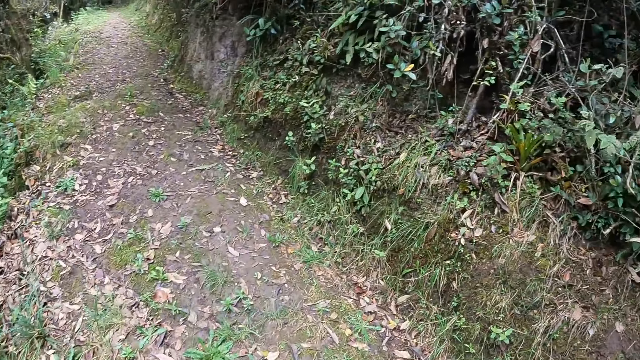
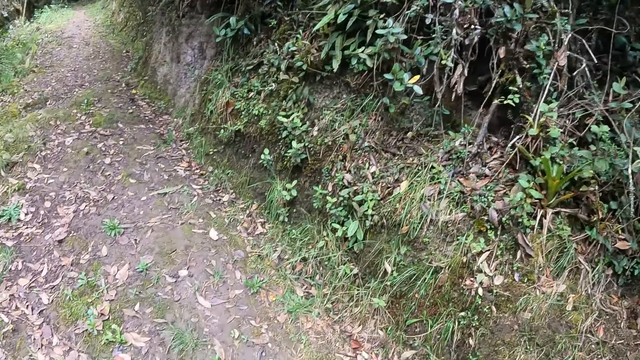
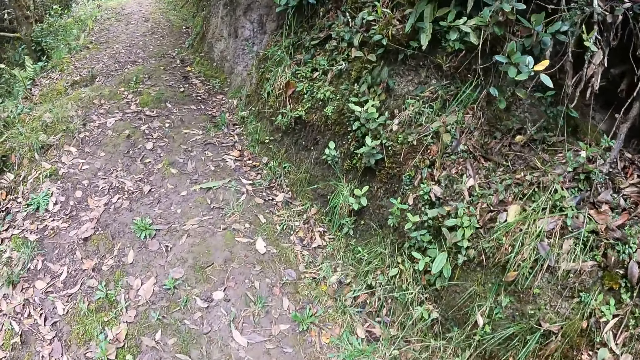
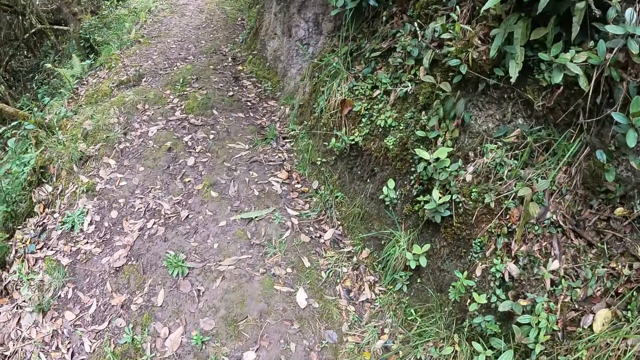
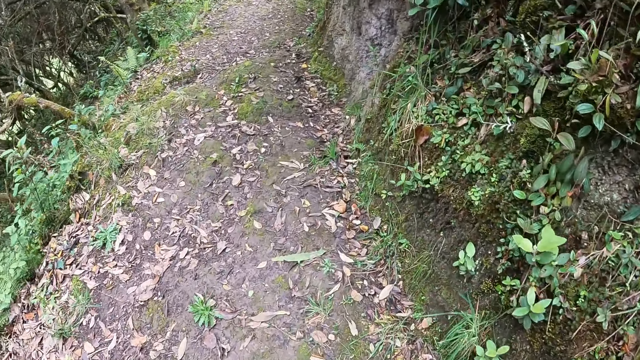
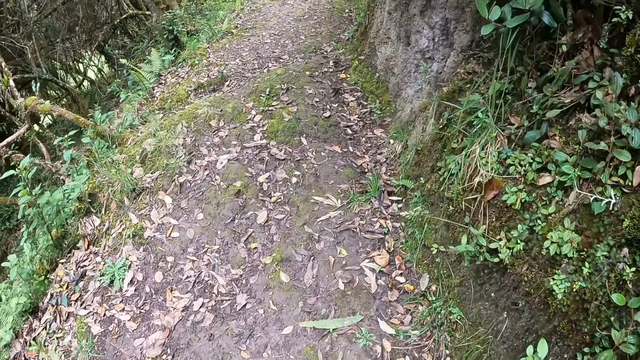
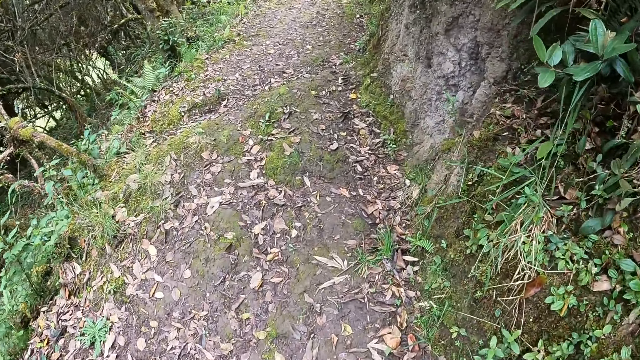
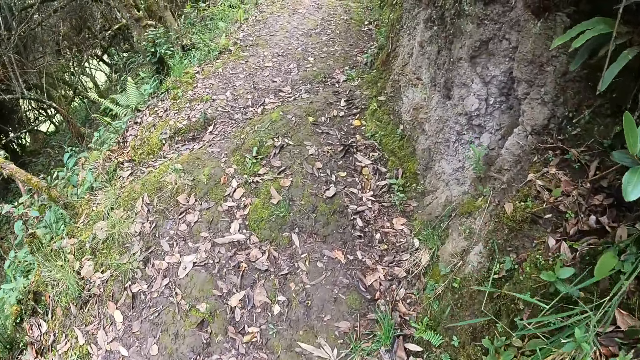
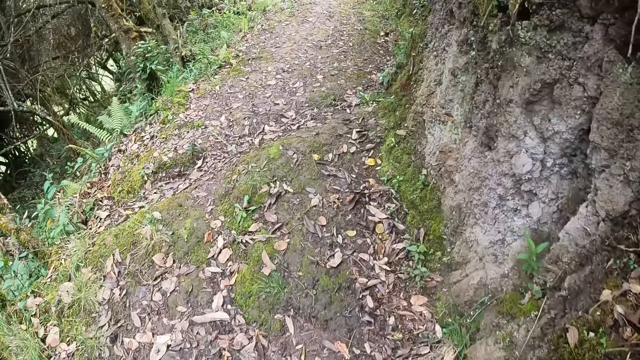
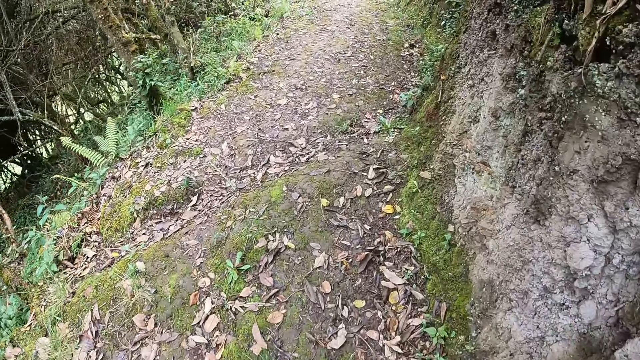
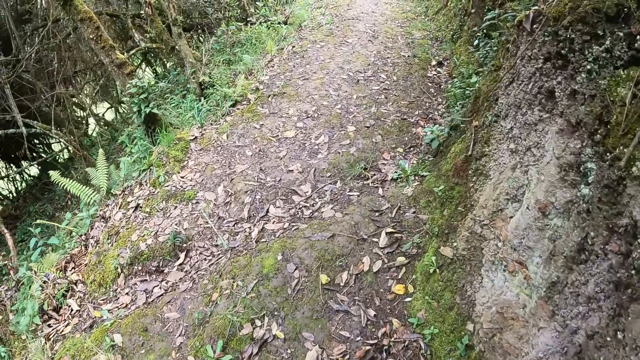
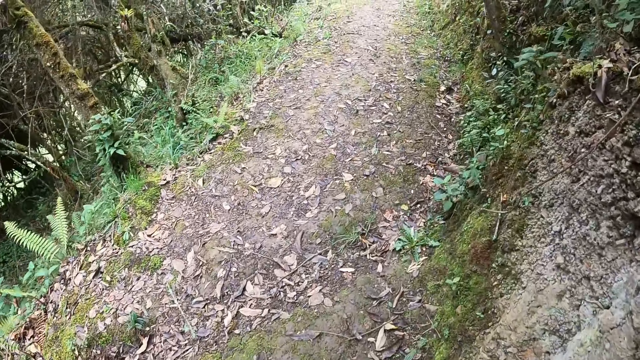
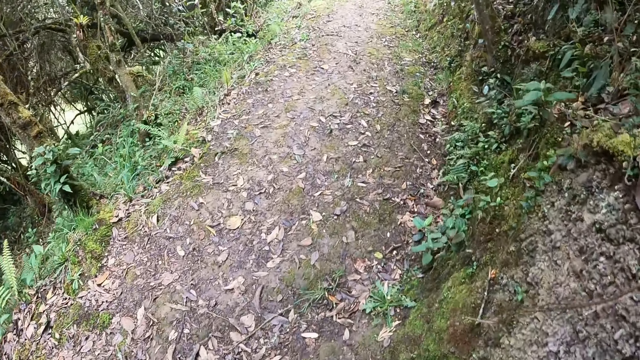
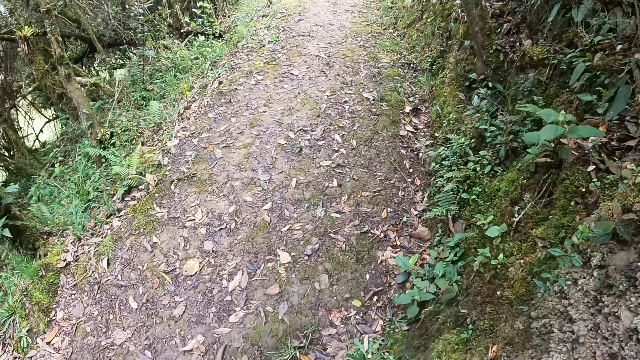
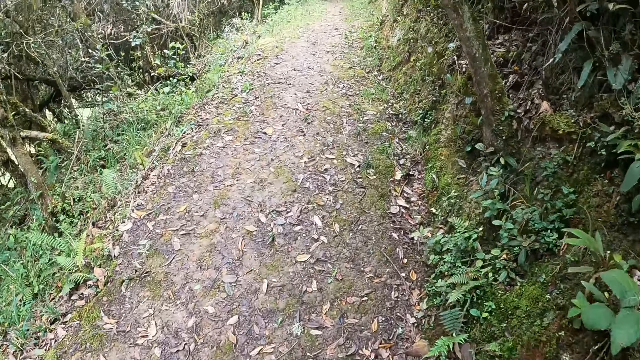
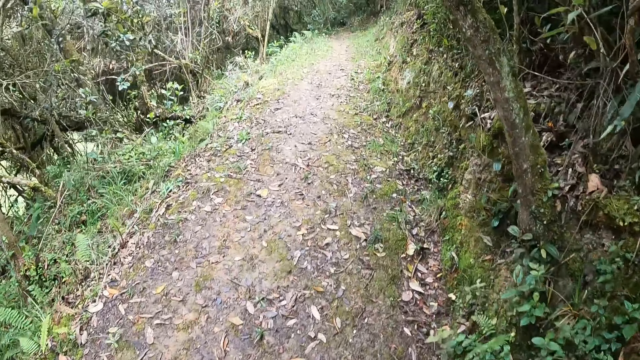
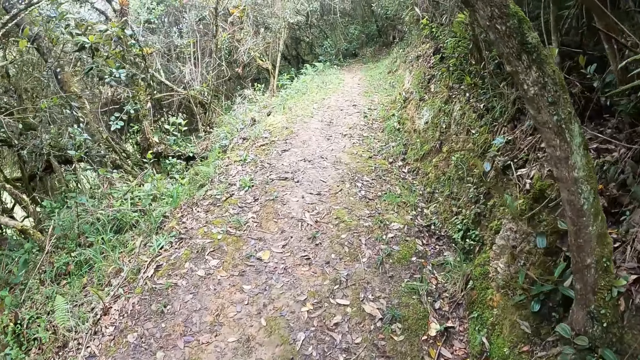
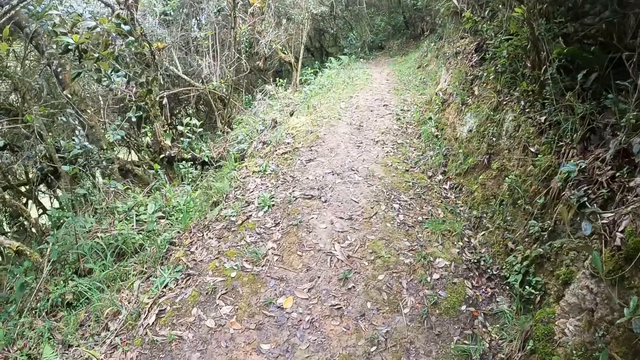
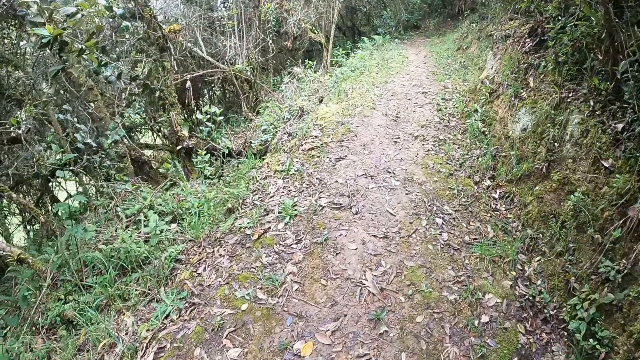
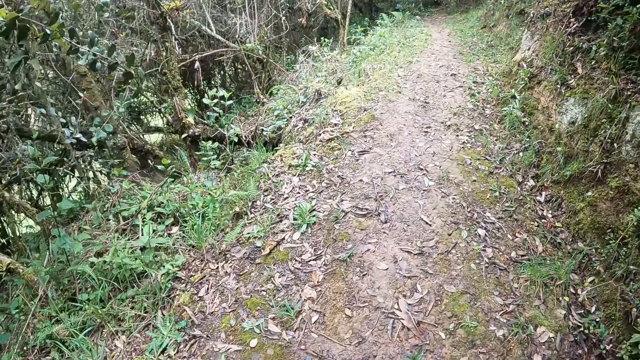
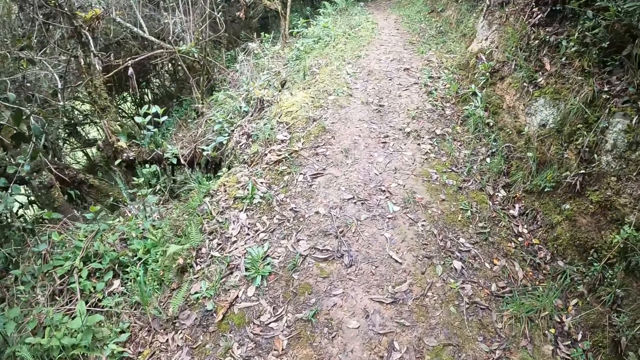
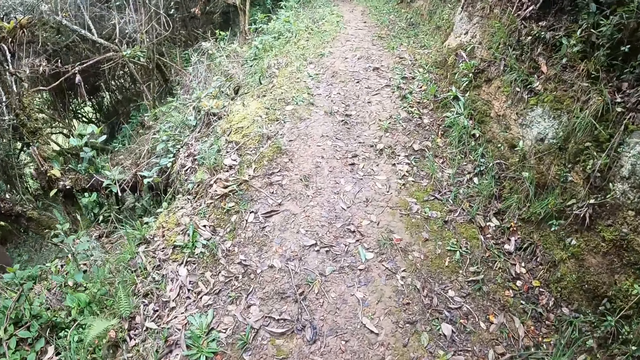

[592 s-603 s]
The camera wearer walks along the pathway.

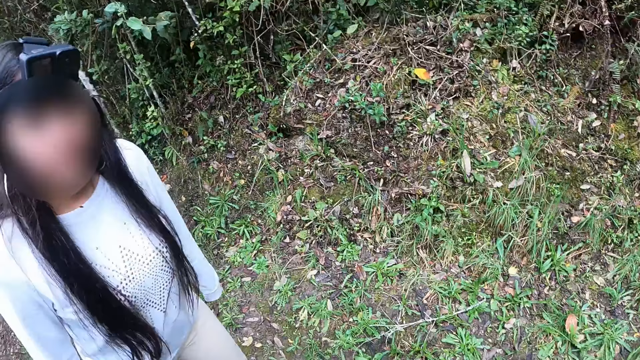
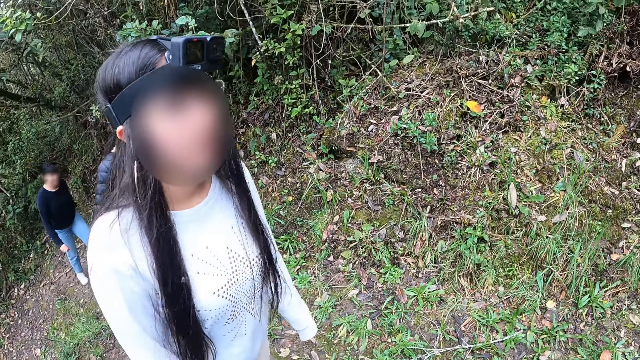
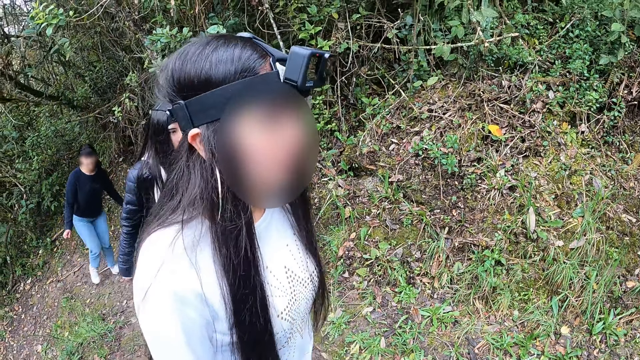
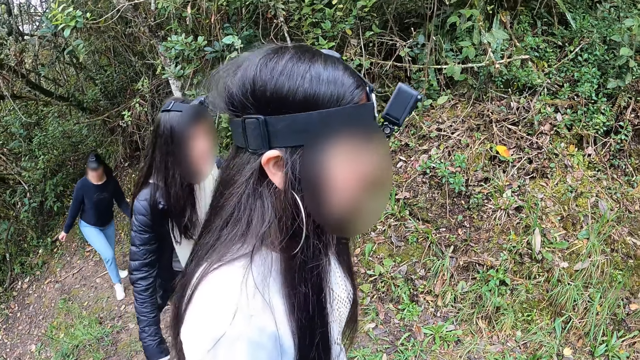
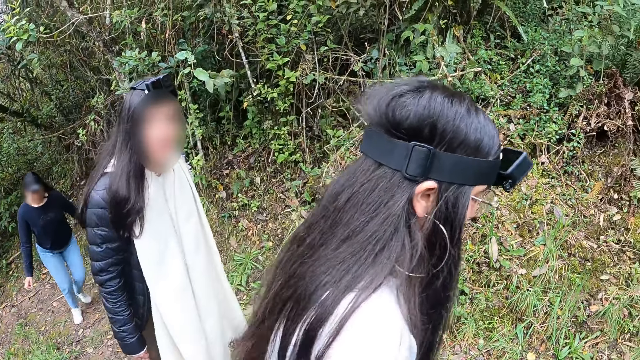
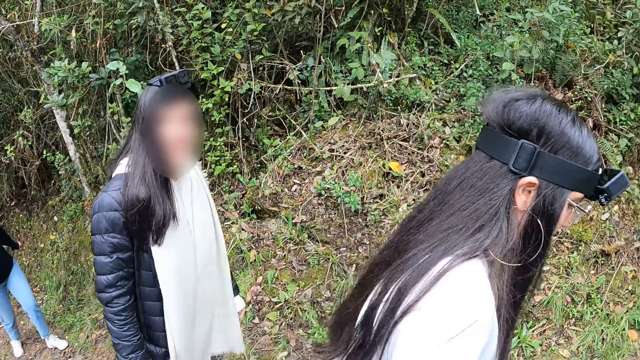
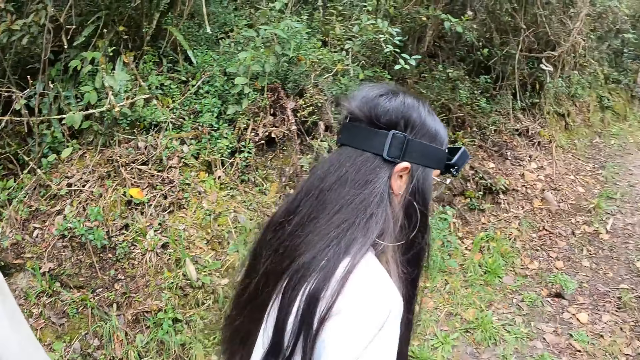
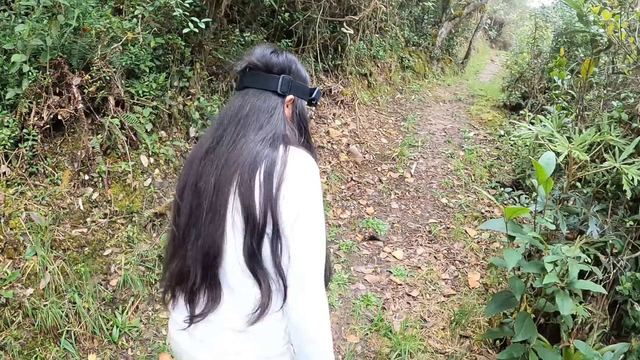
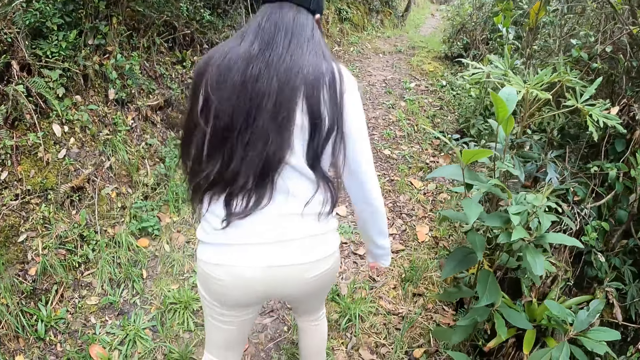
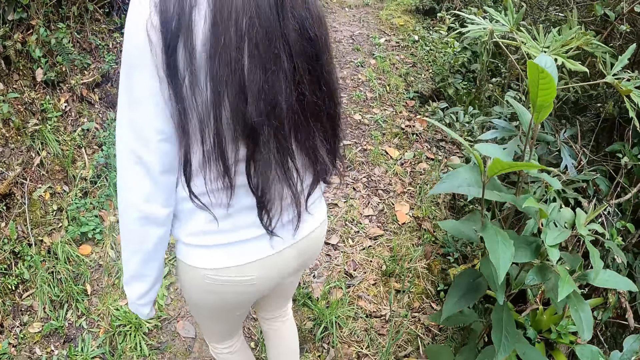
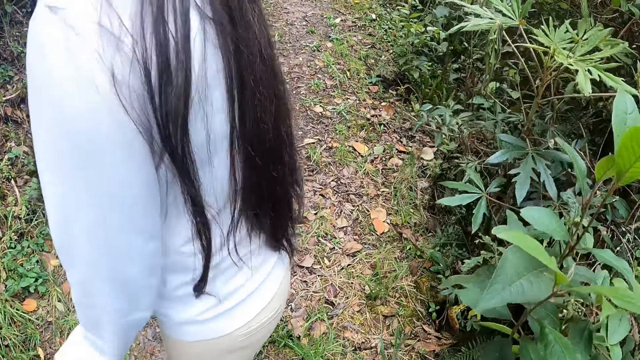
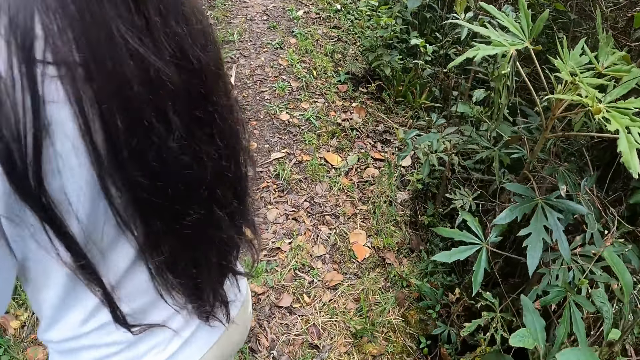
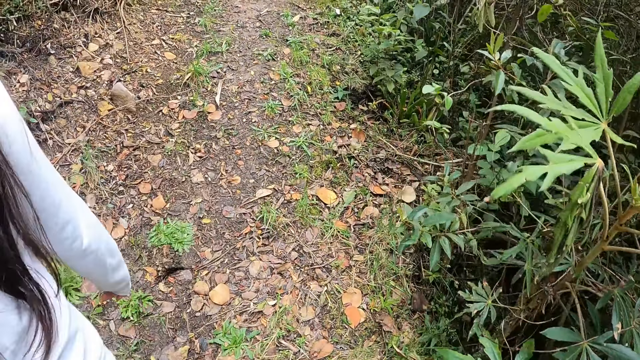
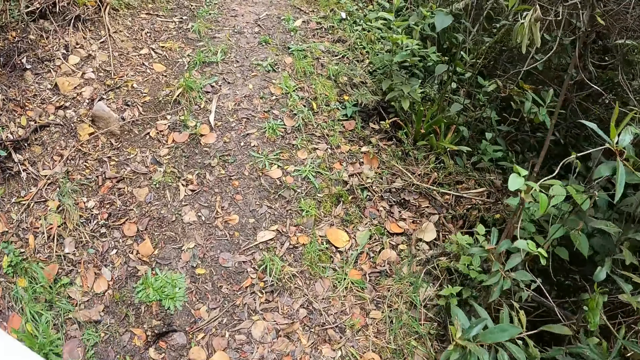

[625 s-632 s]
The camera wearer looks to the back.

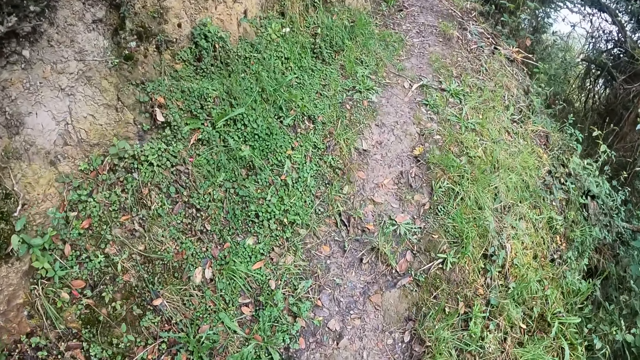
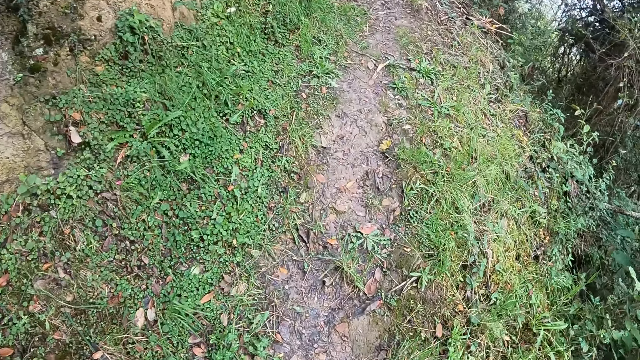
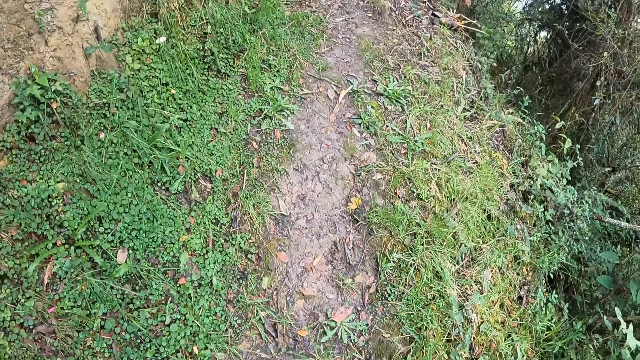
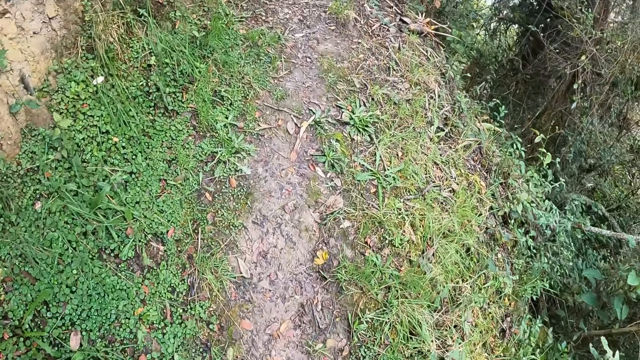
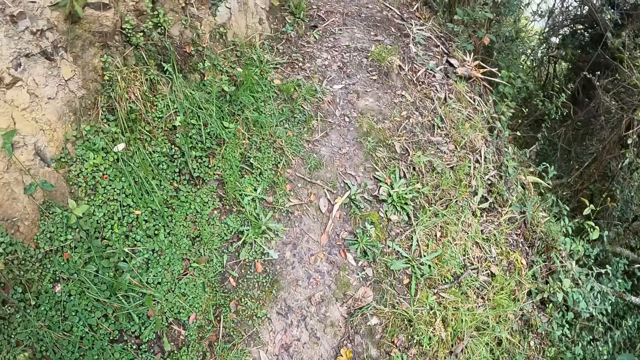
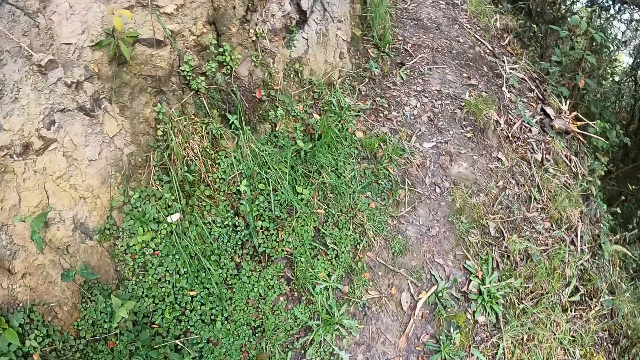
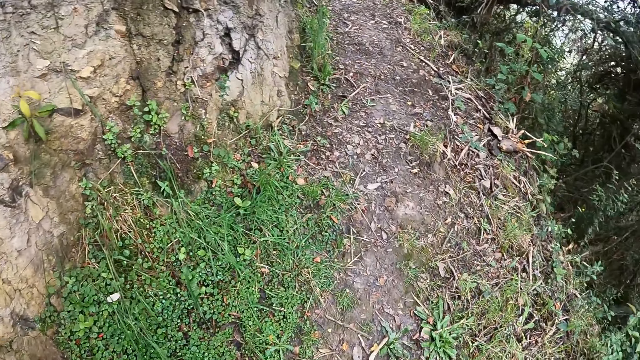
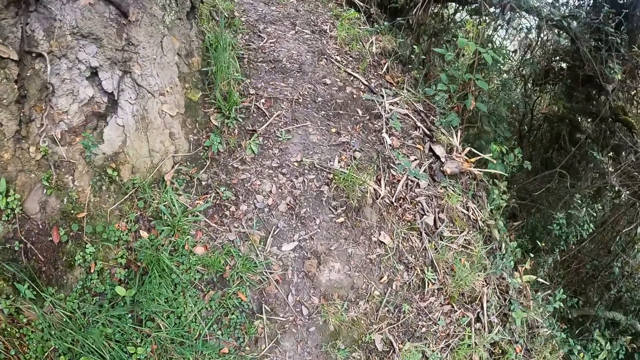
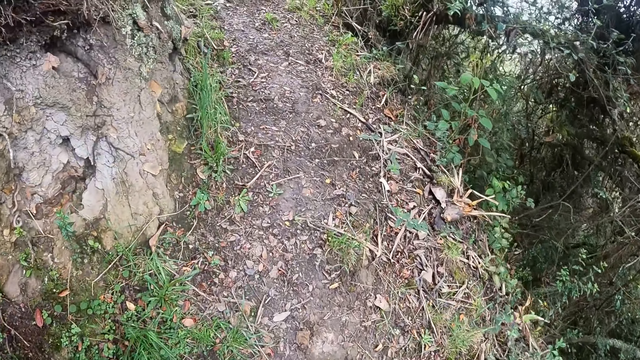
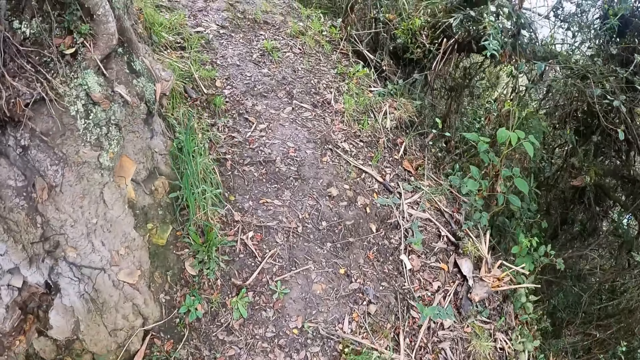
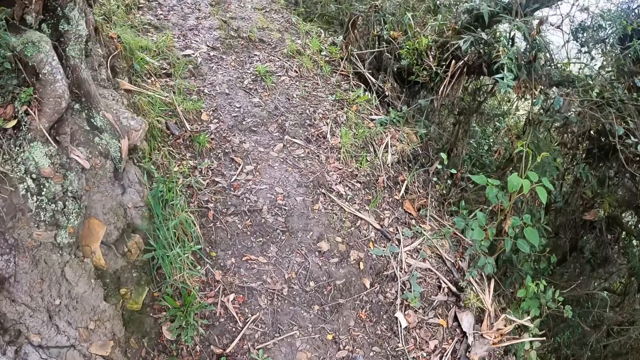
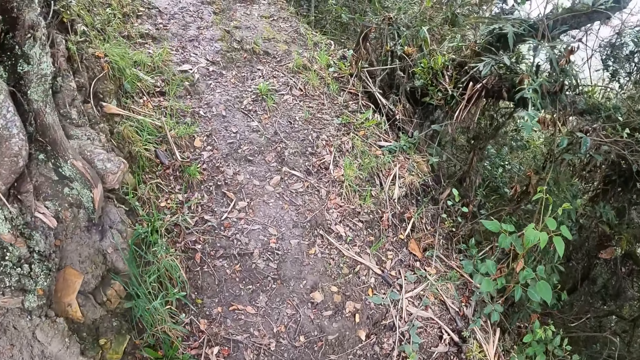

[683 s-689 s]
The camera wearer walks along the pathway.
